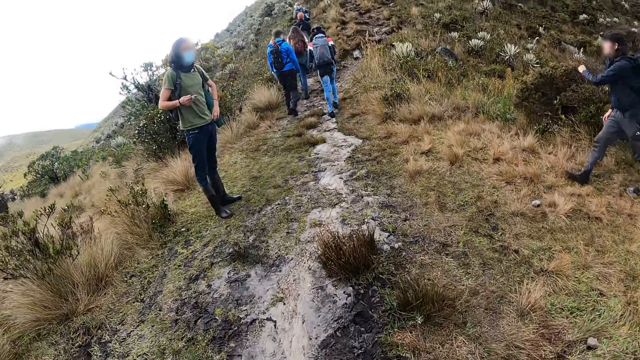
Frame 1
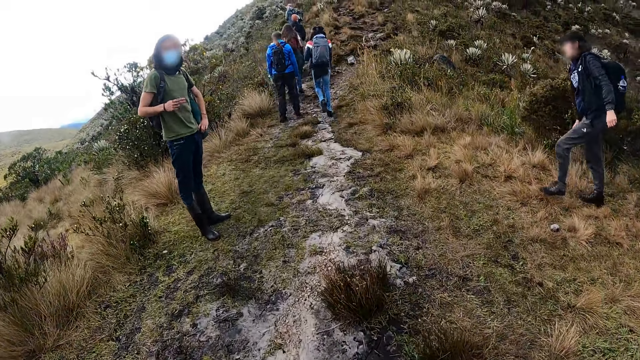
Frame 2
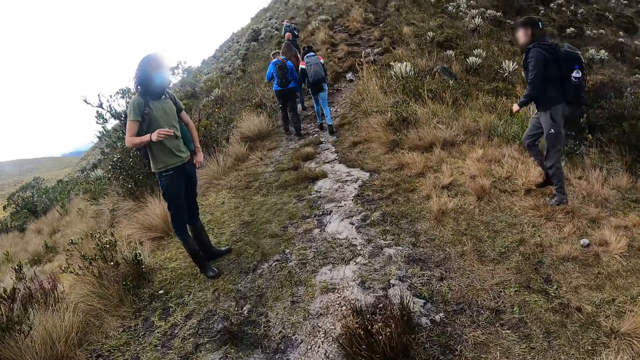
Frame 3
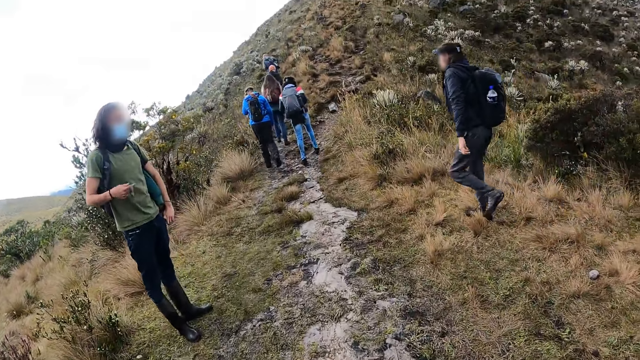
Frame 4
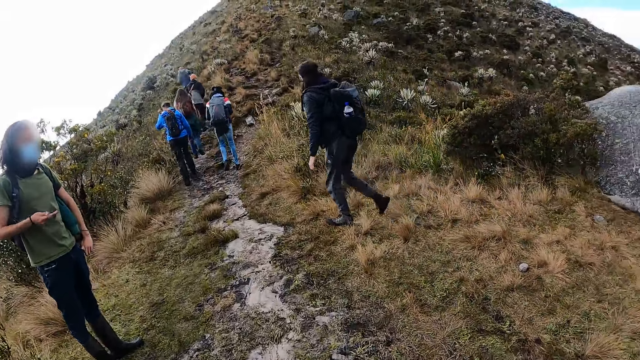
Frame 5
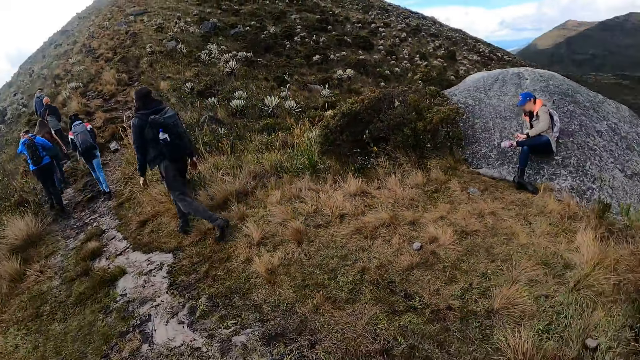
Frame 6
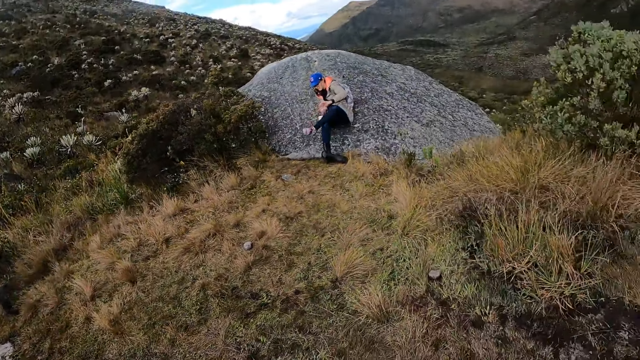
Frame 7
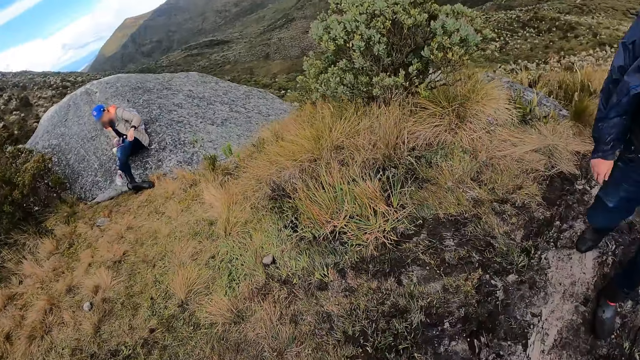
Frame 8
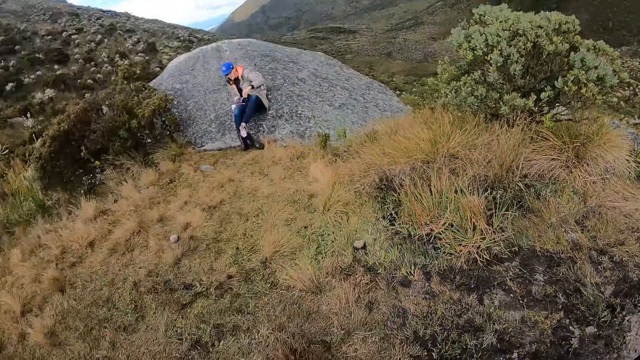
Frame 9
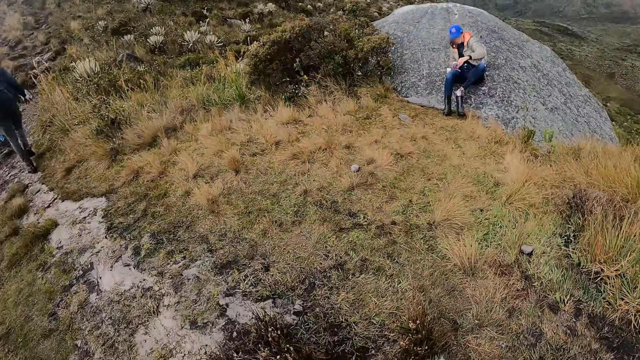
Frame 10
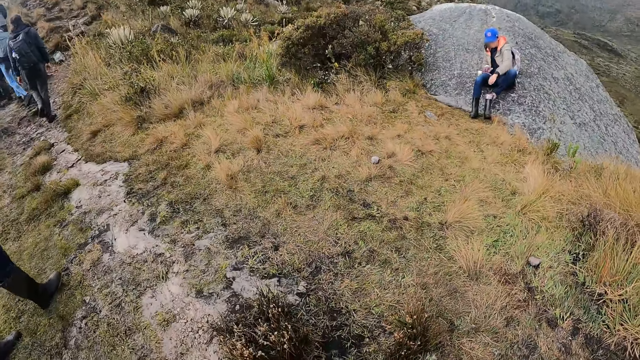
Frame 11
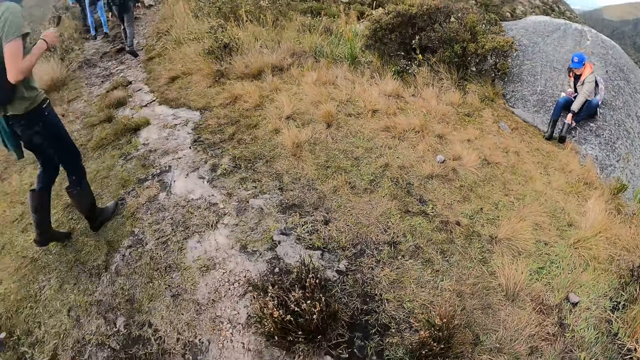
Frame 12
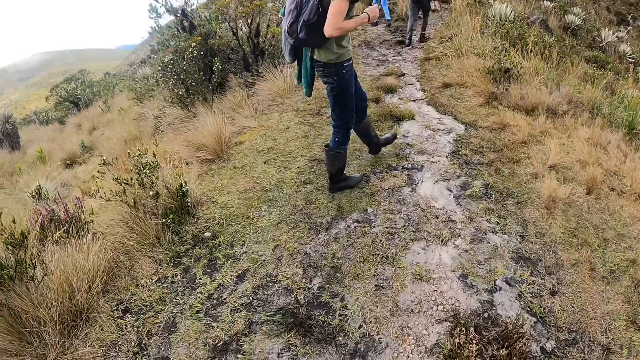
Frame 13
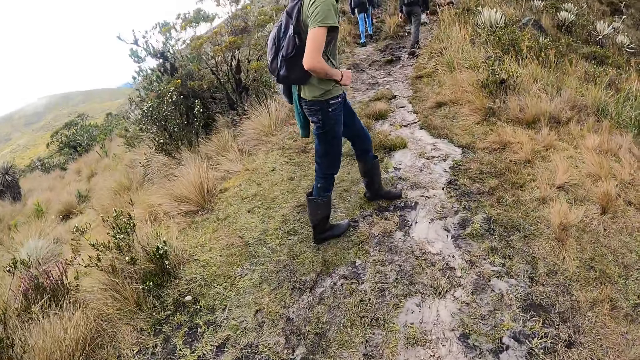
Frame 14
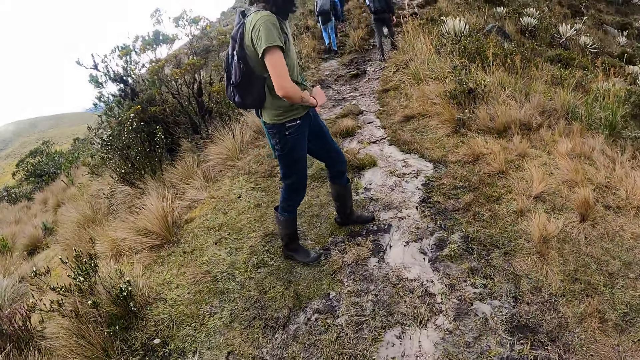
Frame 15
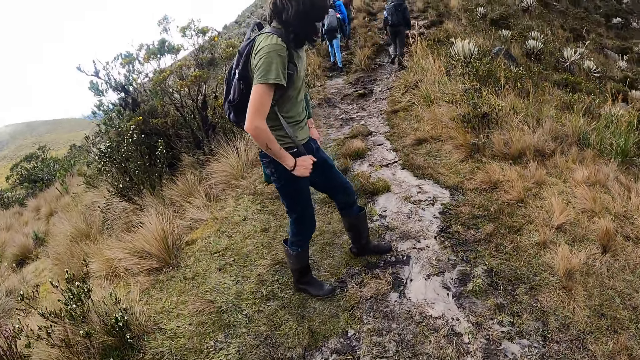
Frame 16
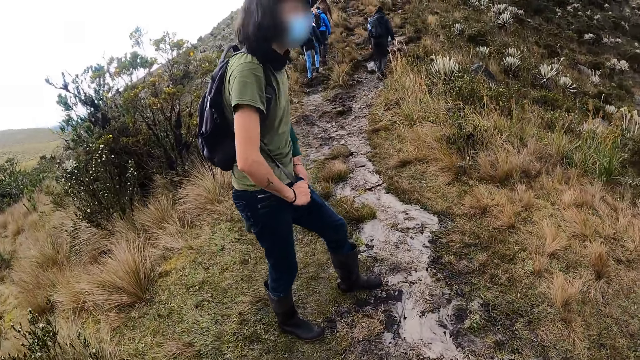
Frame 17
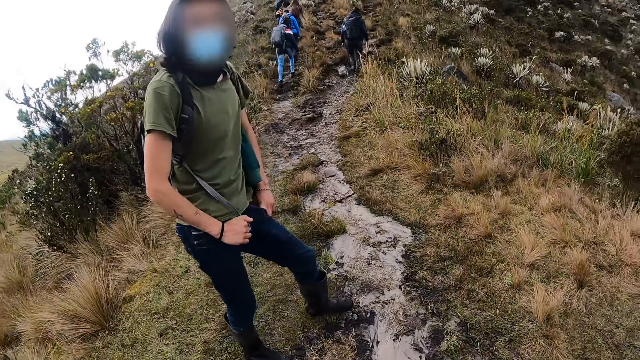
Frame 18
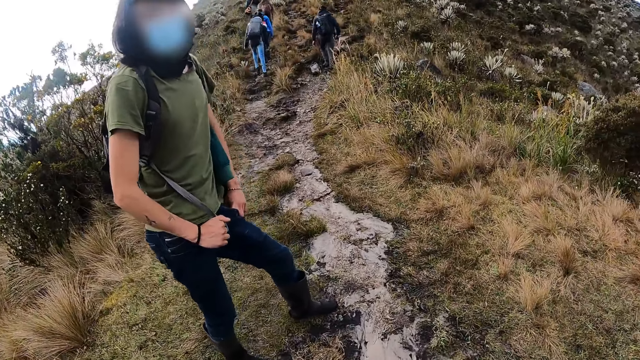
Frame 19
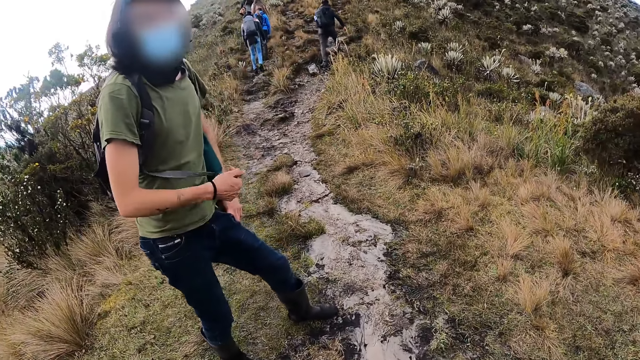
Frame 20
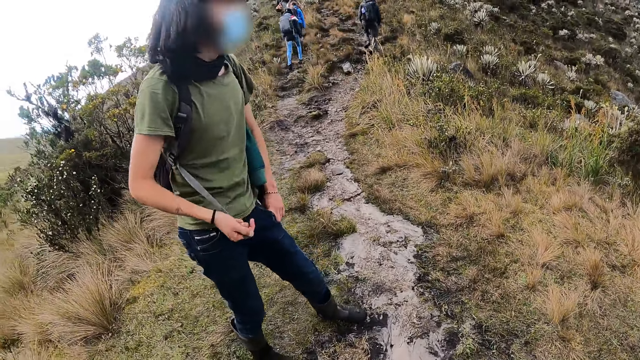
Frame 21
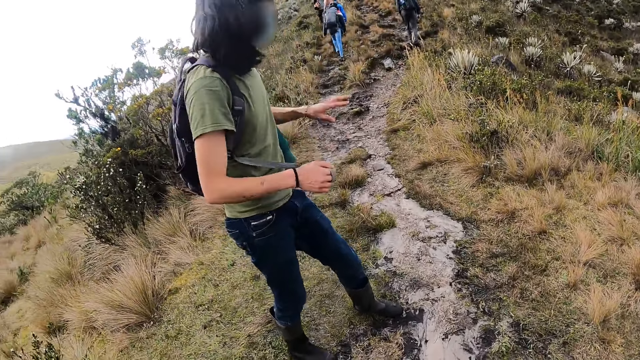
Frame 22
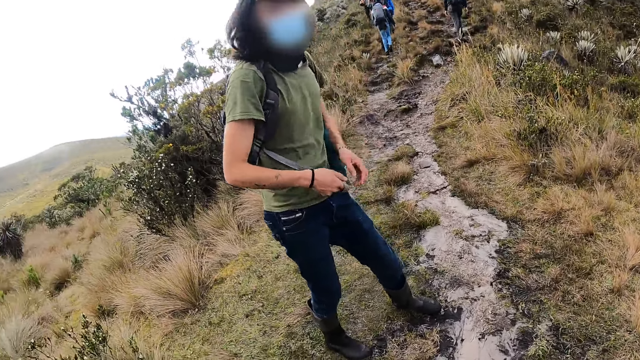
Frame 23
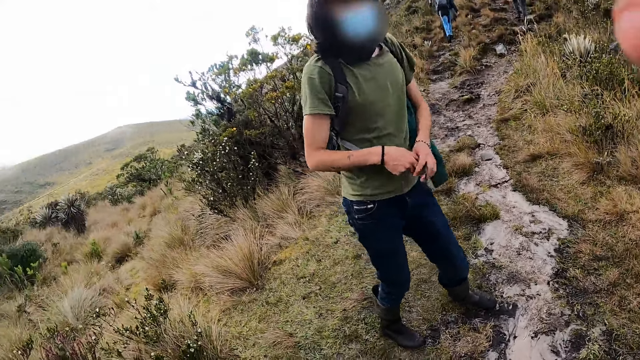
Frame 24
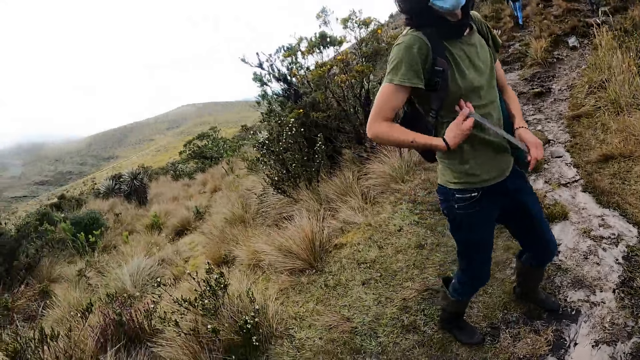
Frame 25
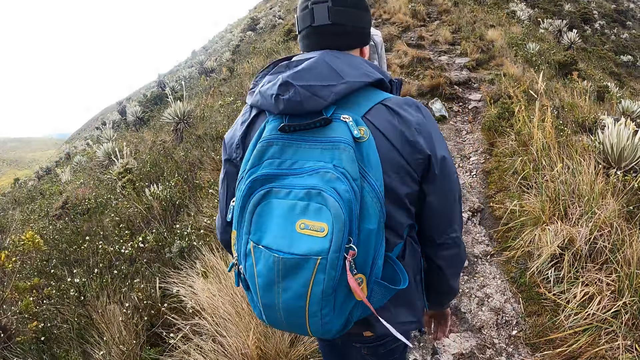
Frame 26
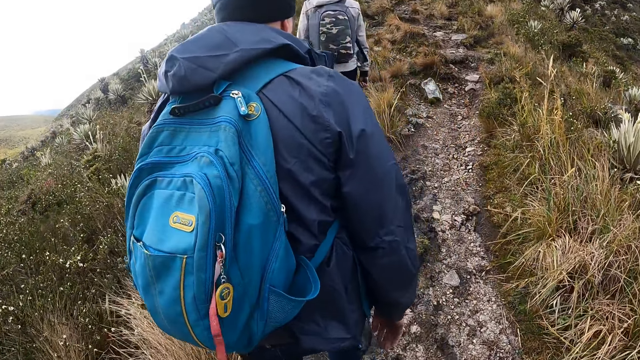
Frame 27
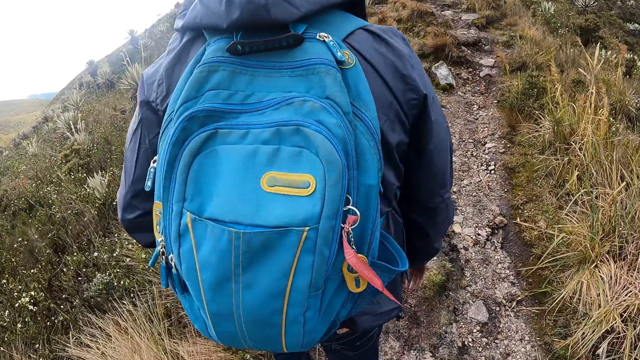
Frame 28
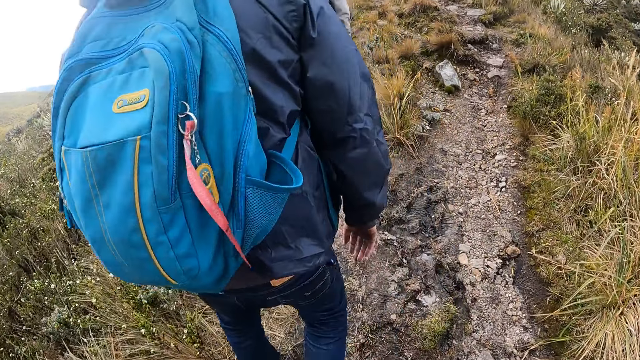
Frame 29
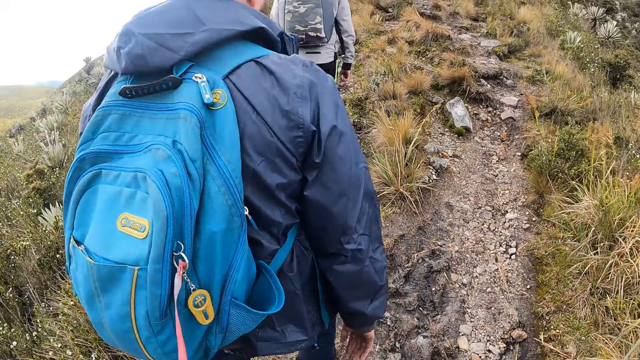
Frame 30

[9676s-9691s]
A man turns a strap. Another man walks in front of the camera wearer. The camera wearer looks at a woman. The first man moves a step, looks at the camera wearer, converses to the camera wearer and moves his hand. The camera wearer walks behind the colleagues.

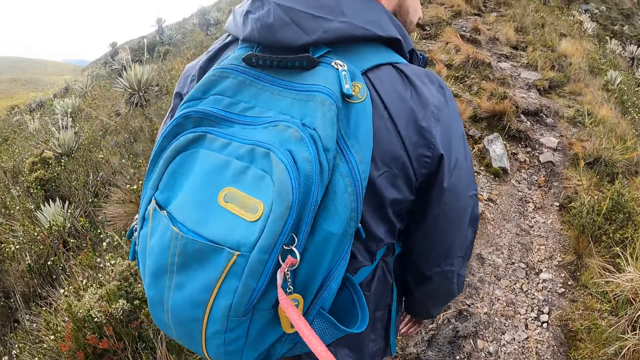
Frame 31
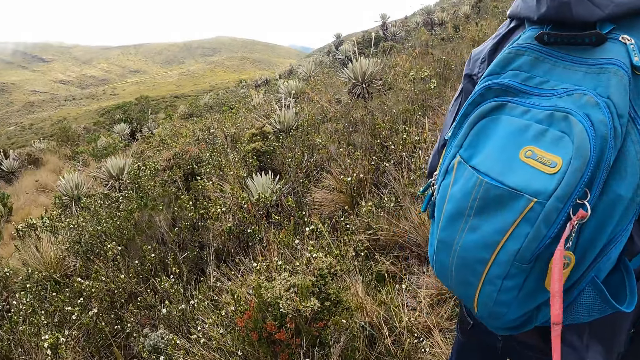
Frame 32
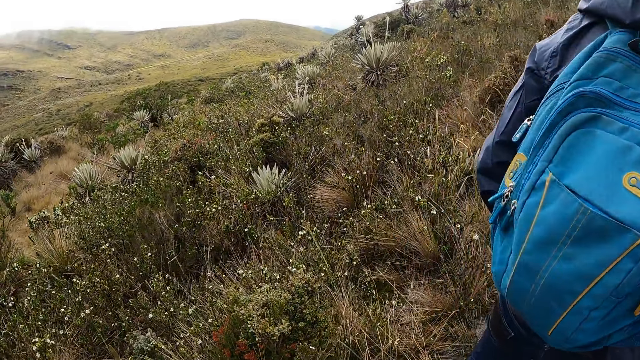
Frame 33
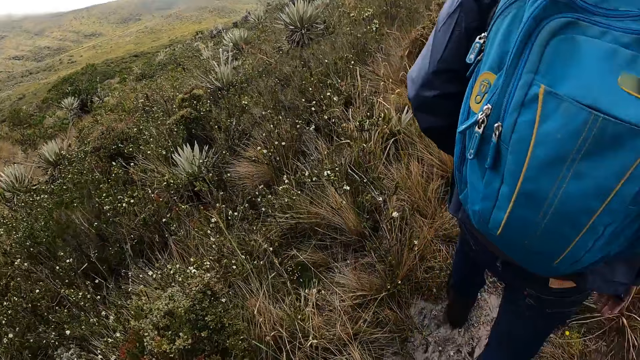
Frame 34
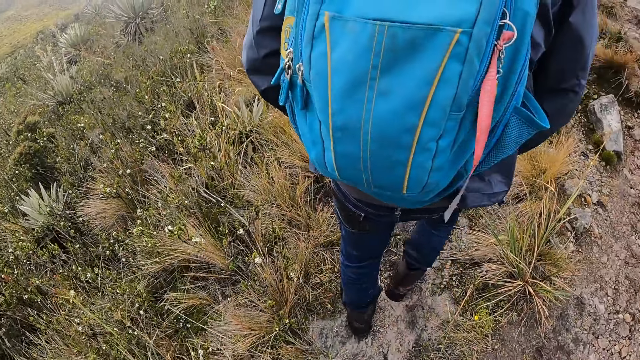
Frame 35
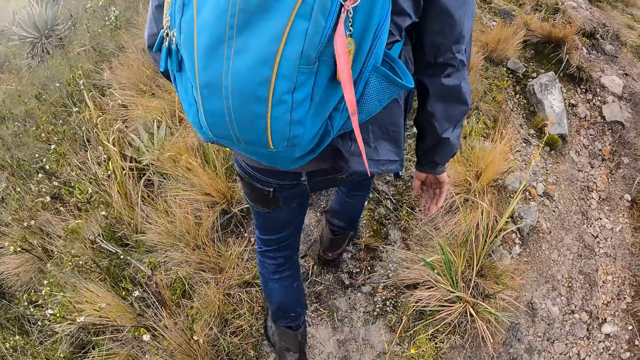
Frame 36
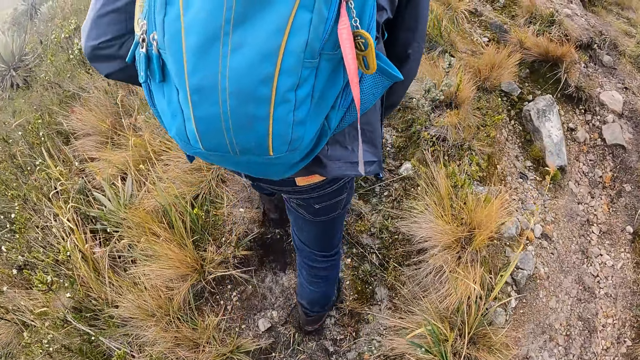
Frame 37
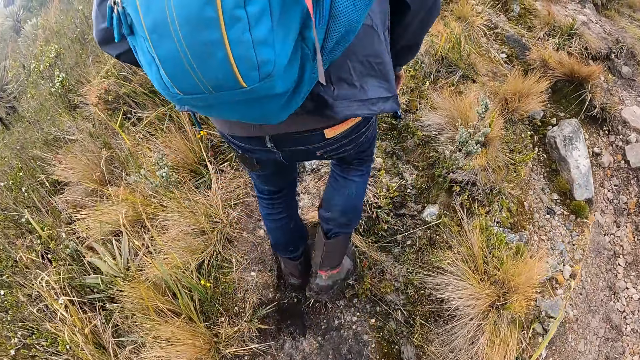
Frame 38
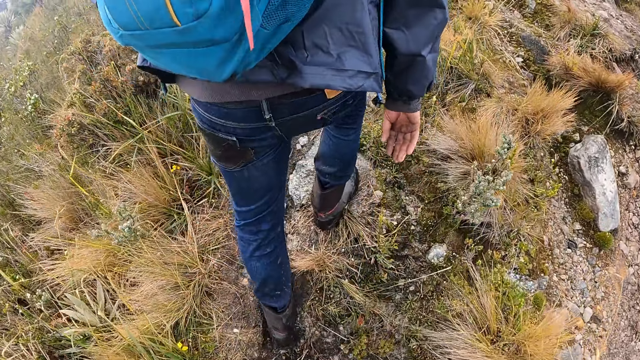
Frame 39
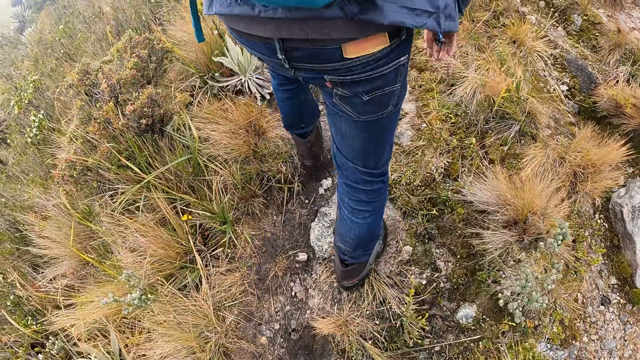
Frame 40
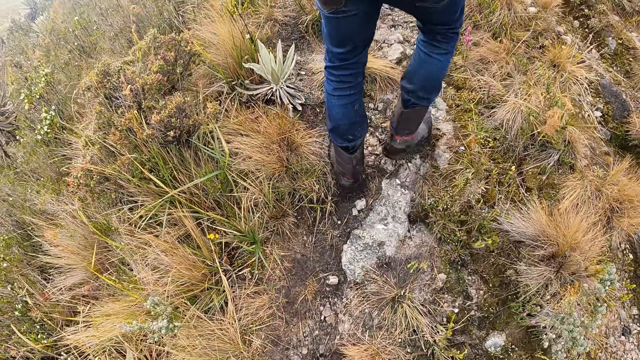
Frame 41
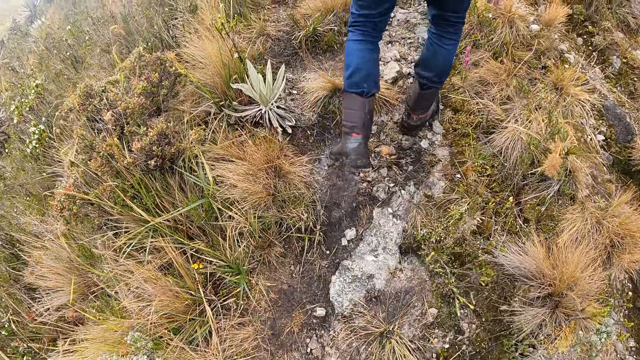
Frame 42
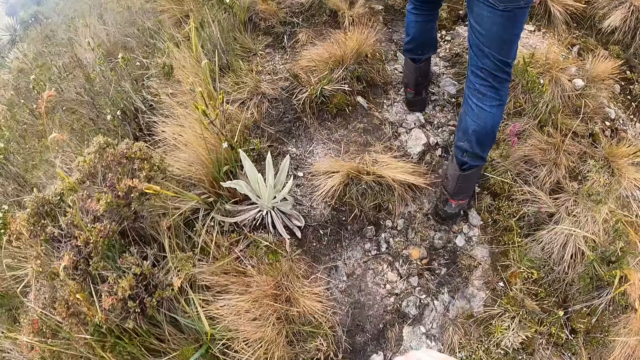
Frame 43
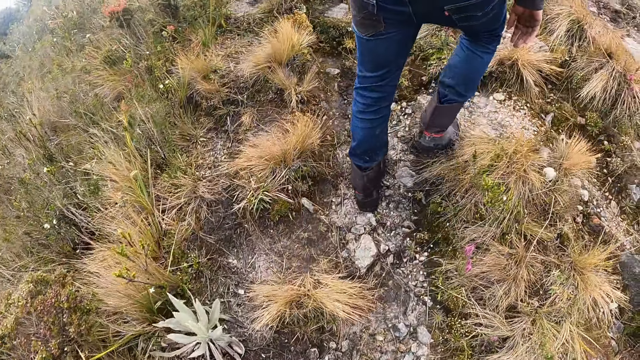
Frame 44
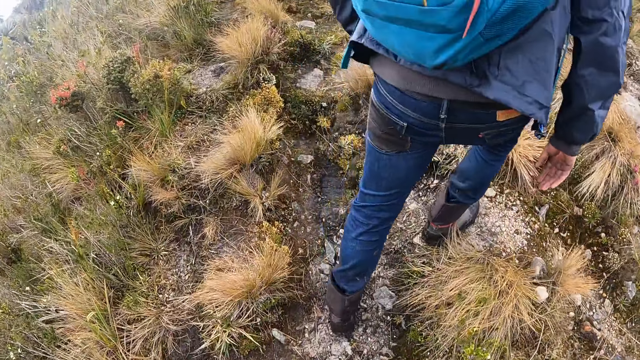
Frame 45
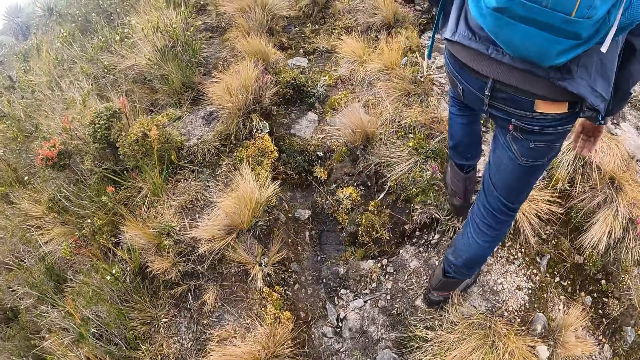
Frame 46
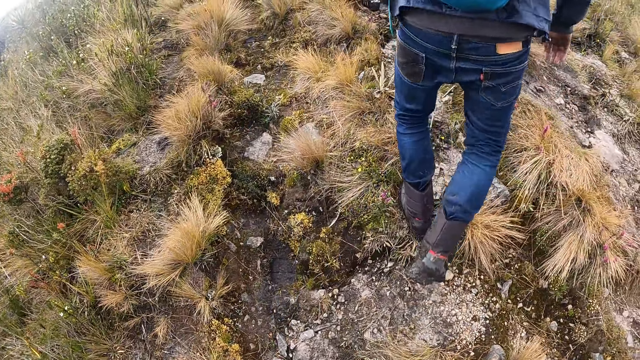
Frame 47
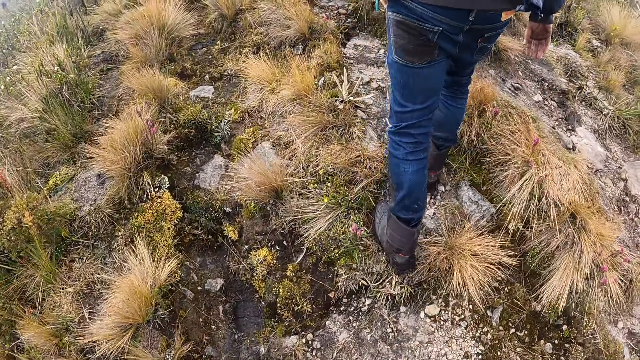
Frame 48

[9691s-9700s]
The camera wearer looks around.
